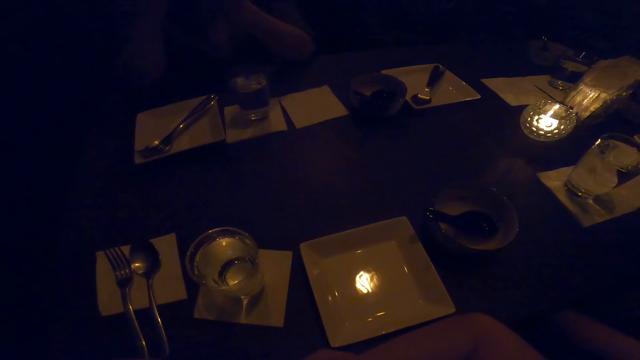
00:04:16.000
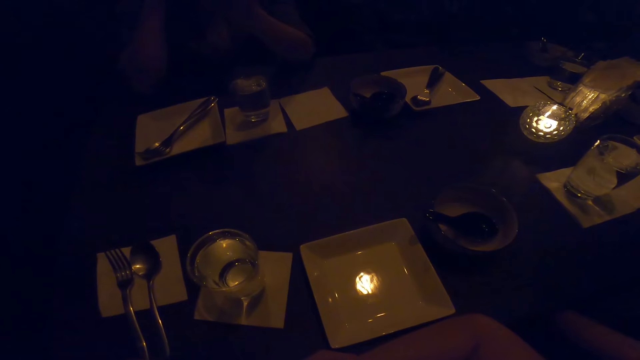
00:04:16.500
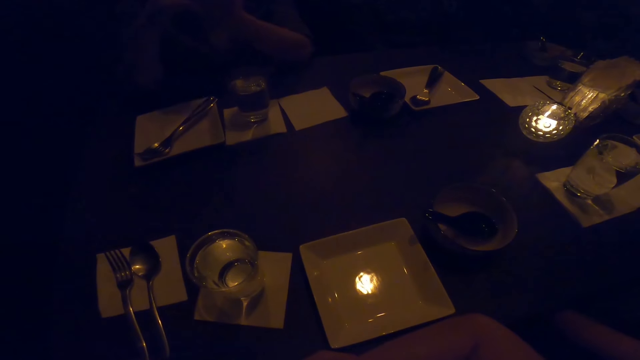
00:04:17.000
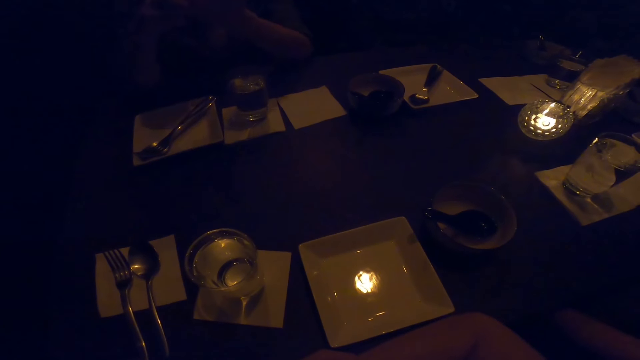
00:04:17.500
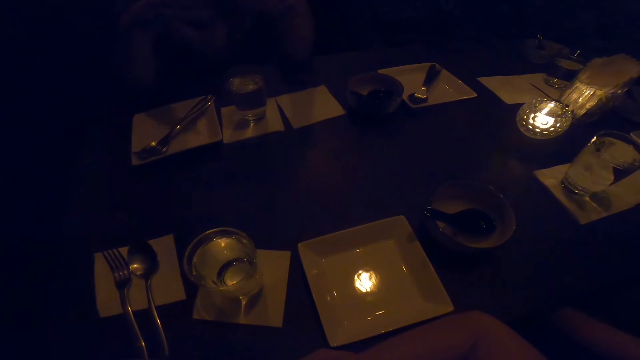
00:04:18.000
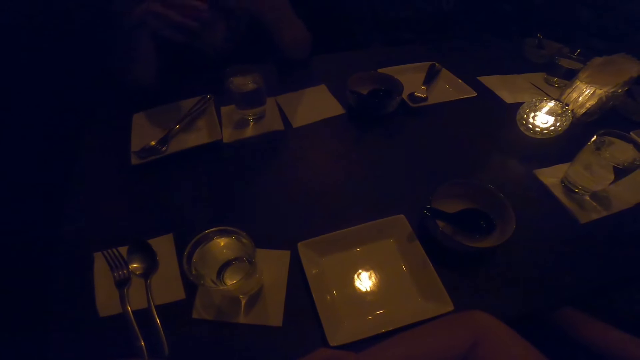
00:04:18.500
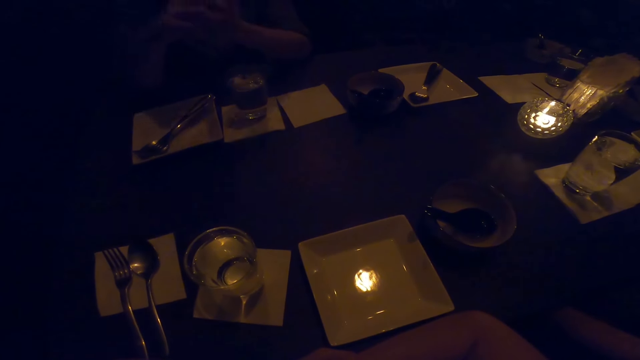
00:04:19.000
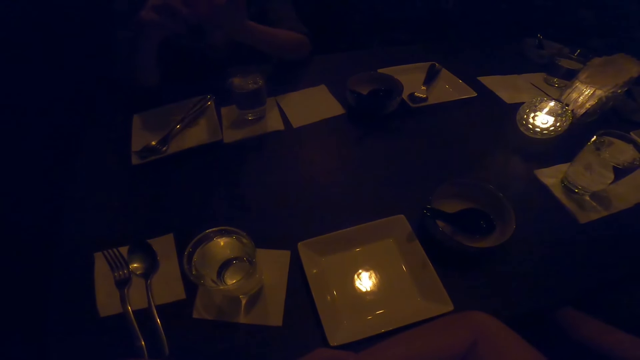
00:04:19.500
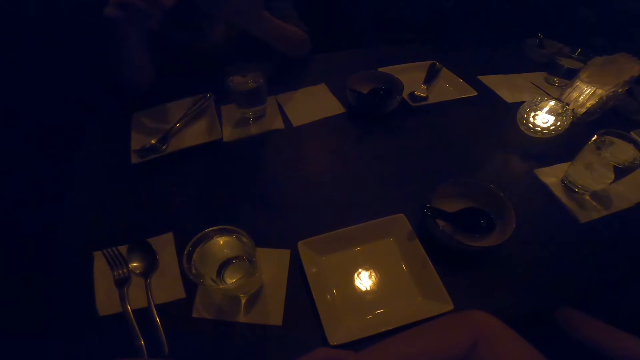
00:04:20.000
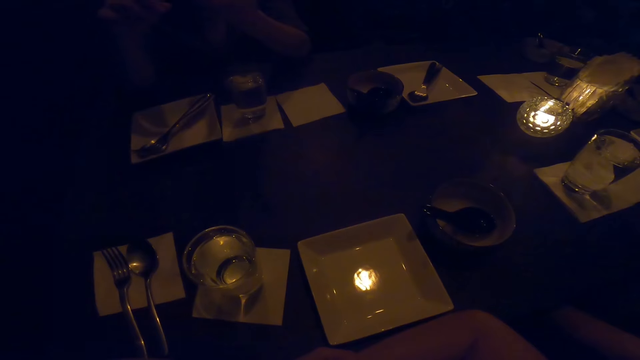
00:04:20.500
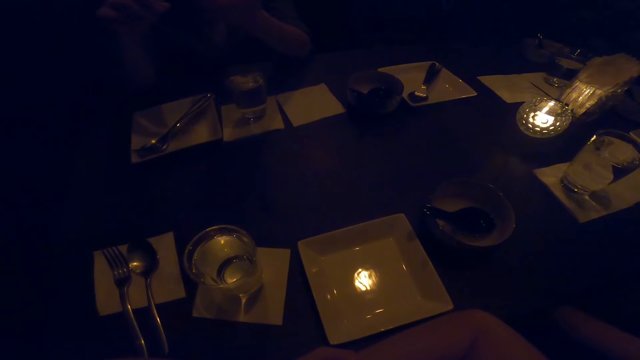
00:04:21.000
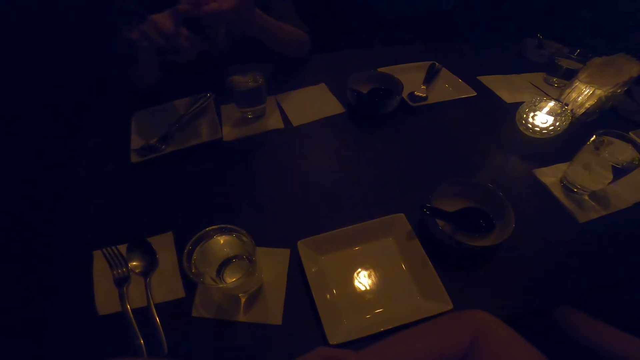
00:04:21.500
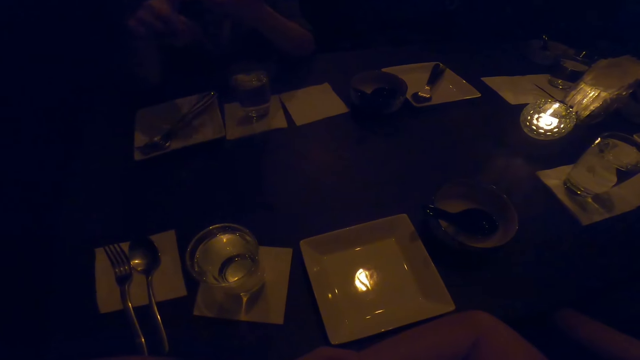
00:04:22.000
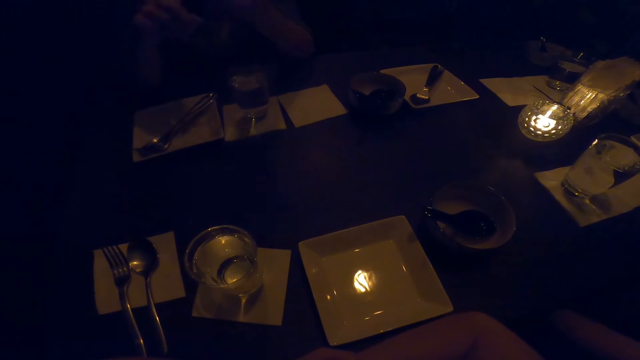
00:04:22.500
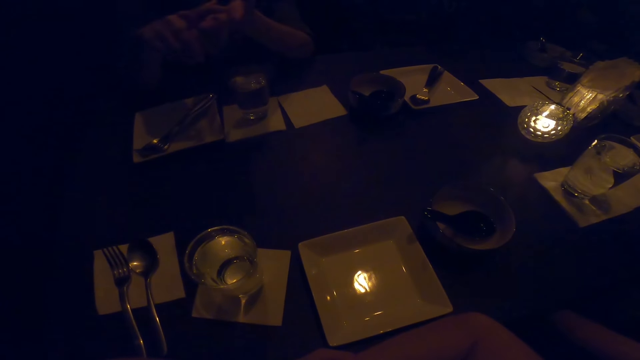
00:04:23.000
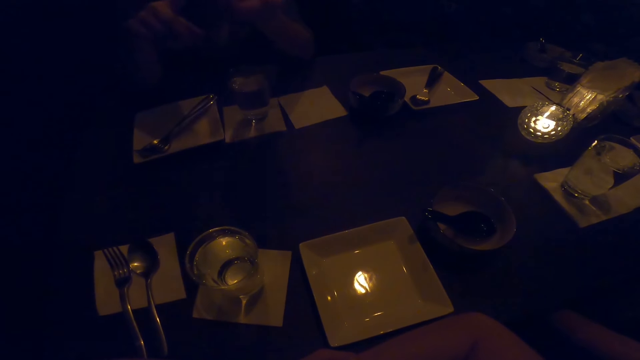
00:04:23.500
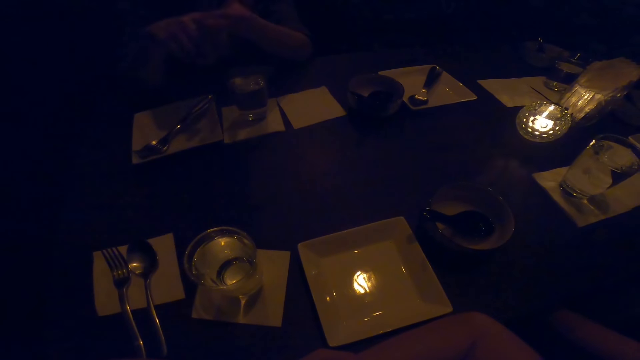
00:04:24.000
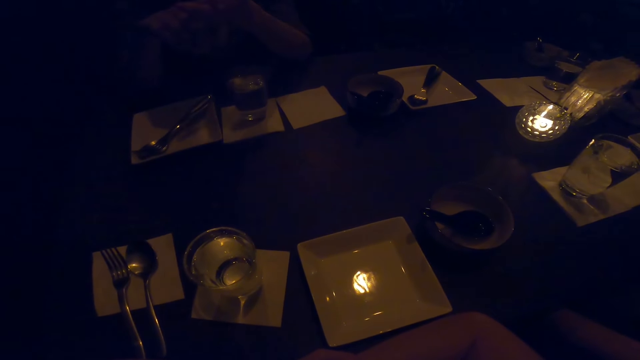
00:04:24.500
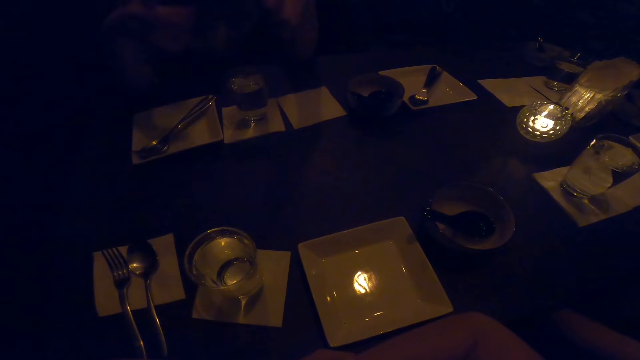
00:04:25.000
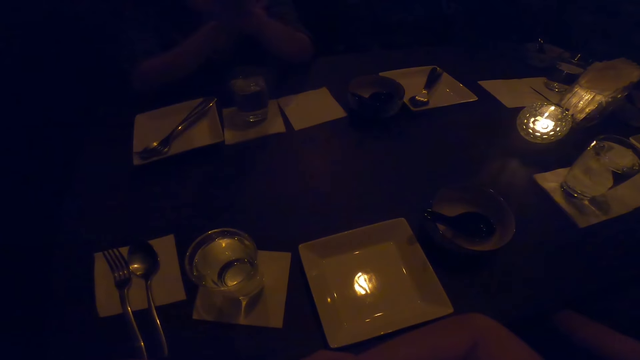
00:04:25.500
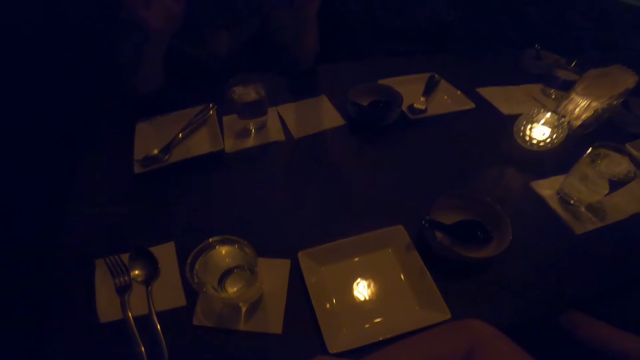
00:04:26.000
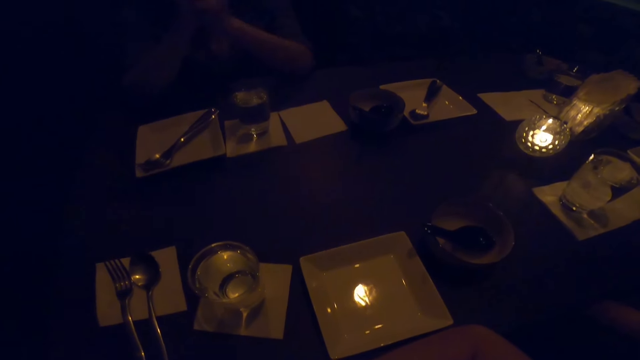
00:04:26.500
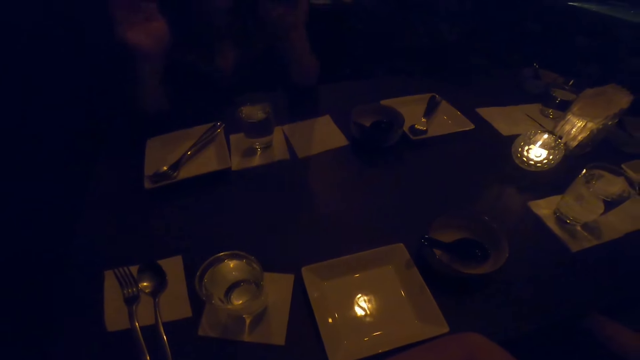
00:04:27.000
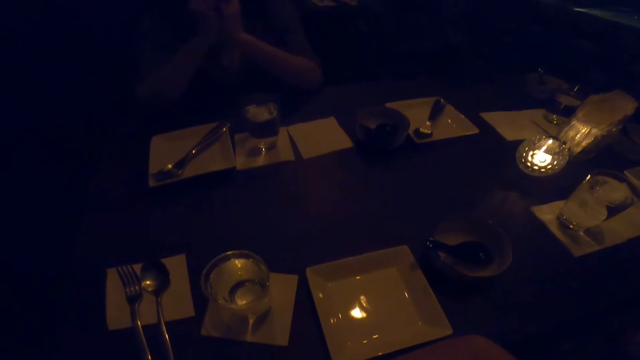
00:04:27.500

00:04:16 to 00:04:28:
A woman demonstrates.

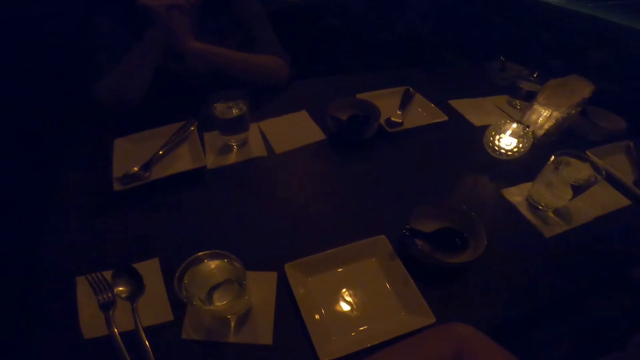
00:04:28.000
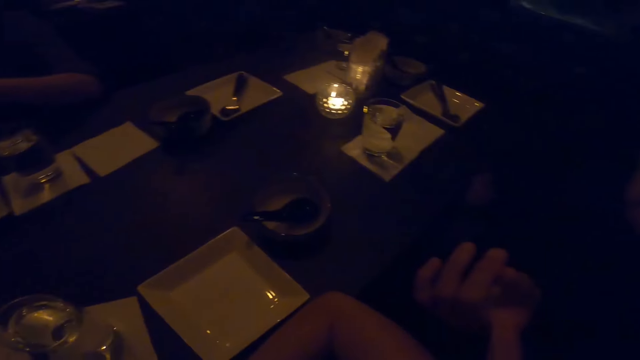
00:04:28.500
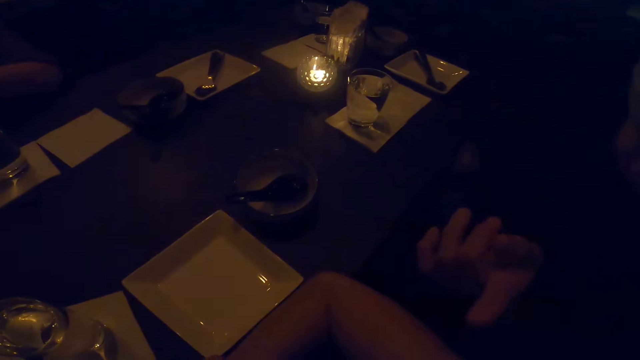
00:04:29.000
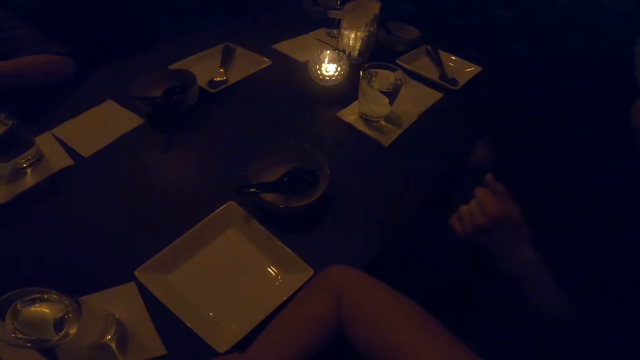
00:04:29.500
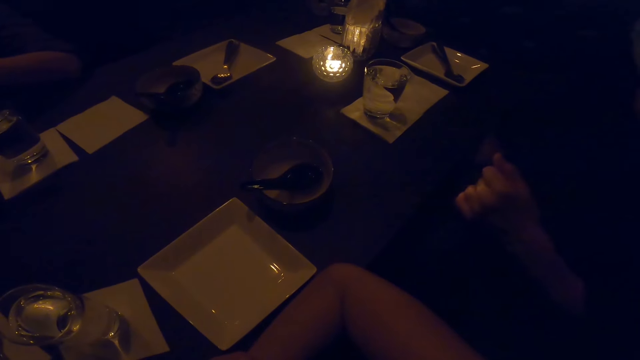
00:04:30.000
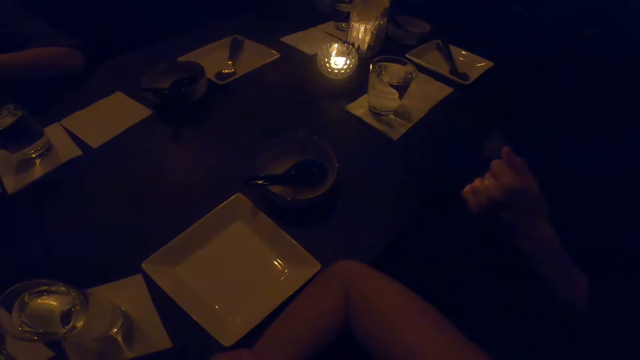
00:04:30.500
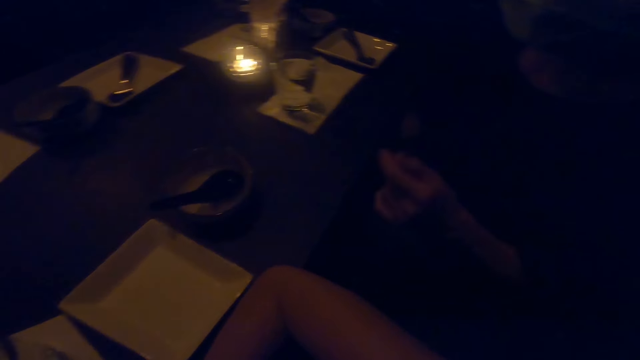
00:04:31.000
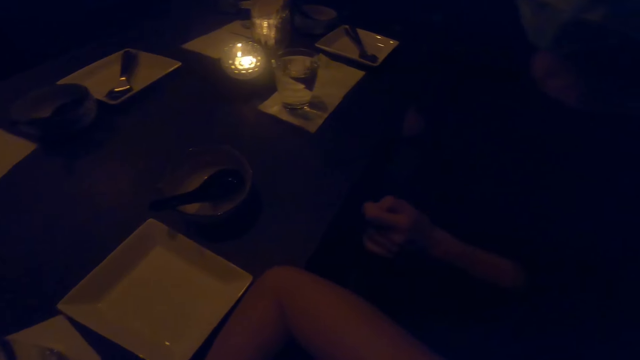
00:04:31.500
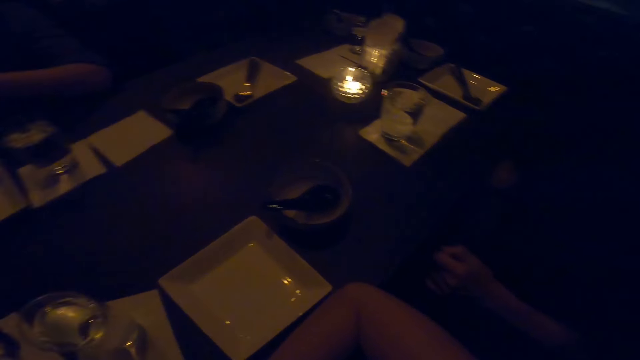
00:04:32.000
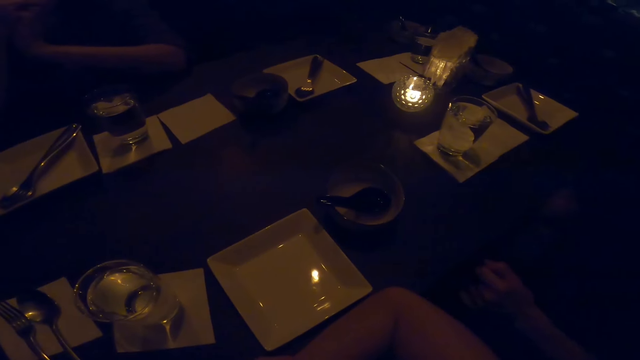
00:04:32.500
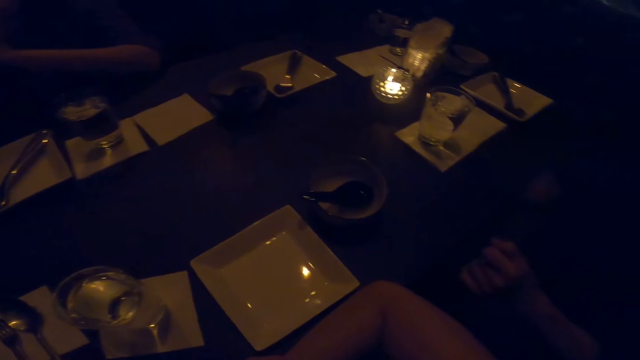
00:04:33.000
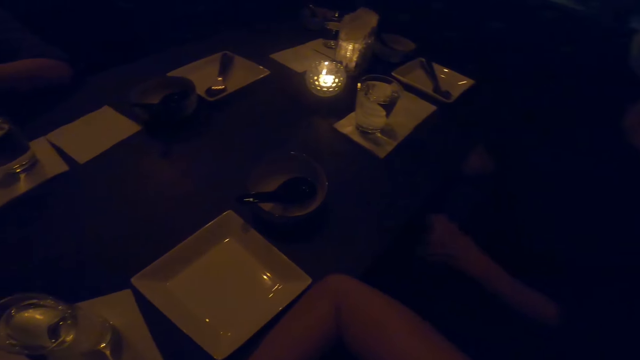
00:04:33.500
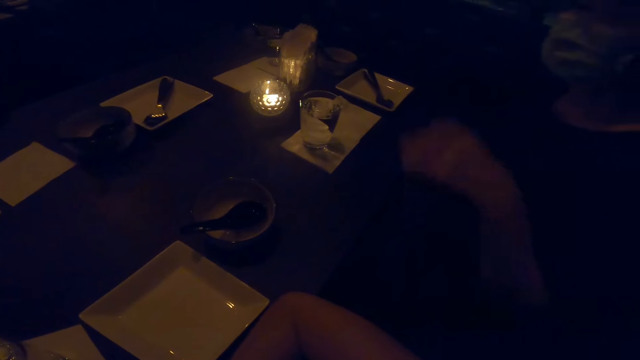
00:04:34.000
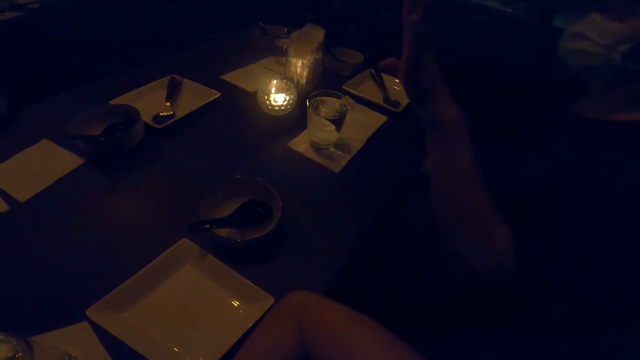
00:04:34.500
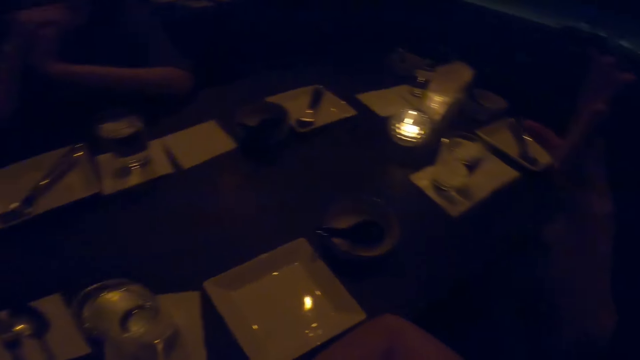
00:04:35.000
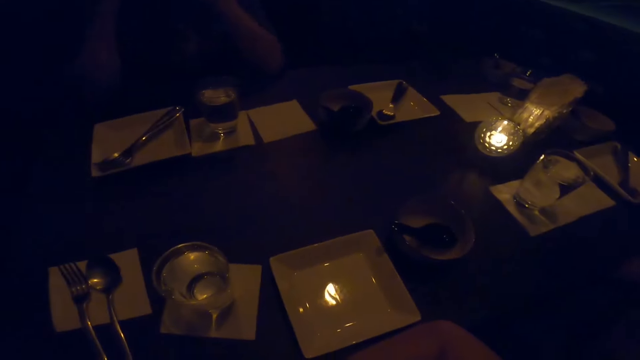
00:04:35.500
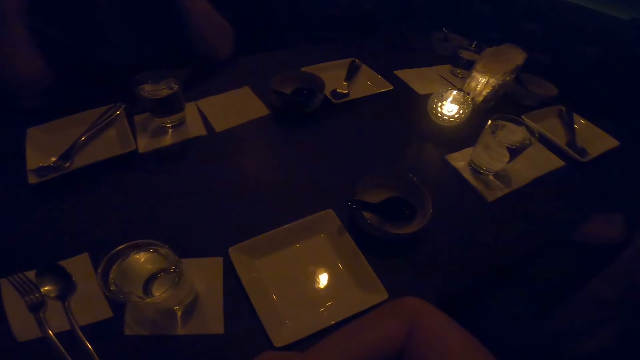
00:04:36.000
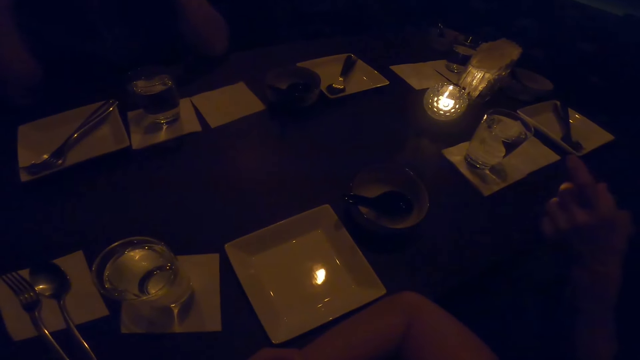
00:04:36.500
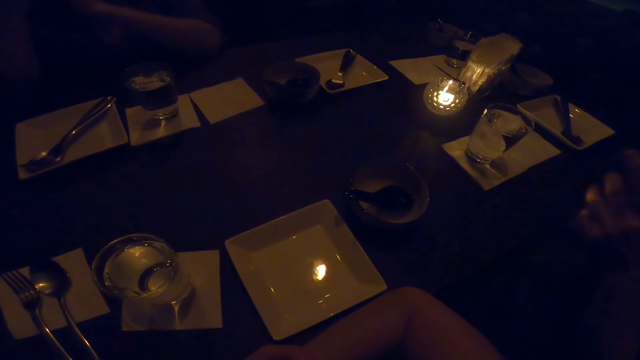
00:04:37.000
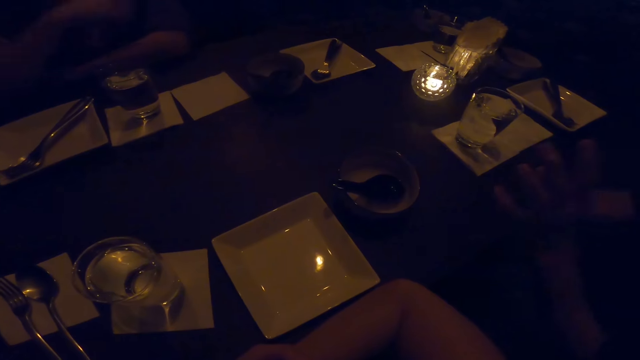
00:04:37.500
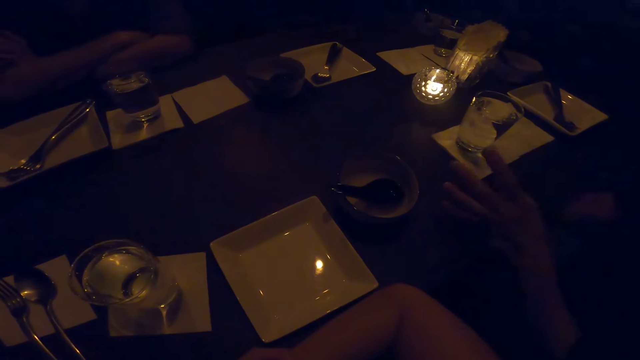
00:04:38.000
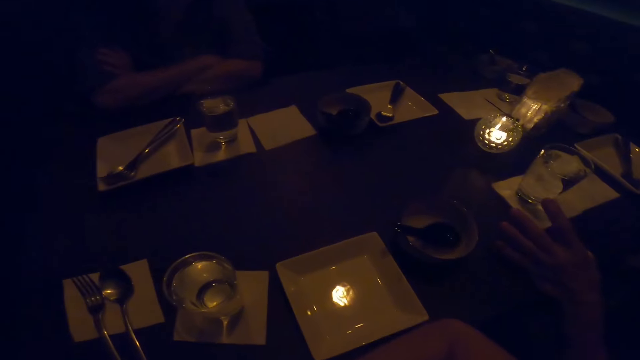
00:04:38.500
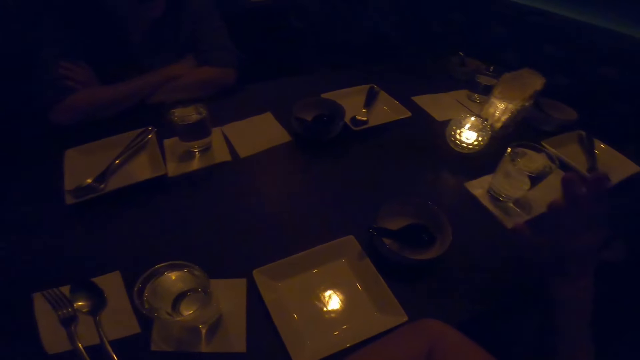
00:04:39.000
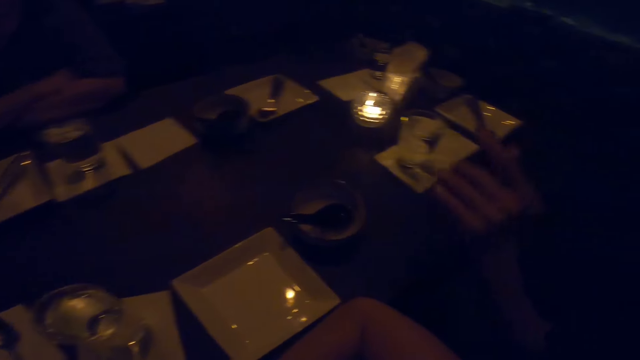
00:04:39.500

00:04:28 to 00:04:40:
A woman converses. The woman raises her hands.
